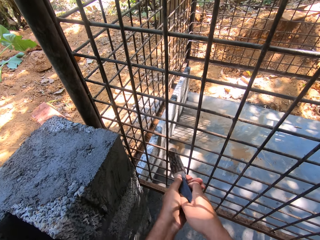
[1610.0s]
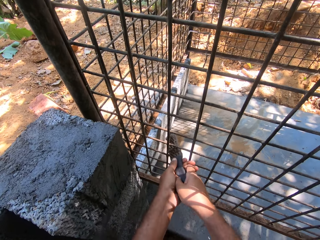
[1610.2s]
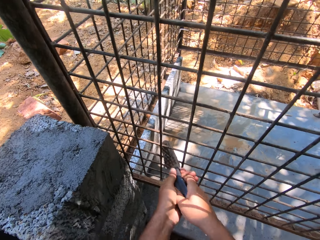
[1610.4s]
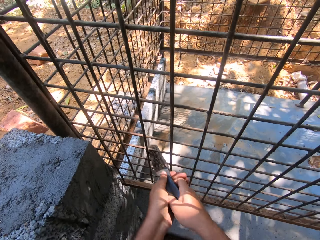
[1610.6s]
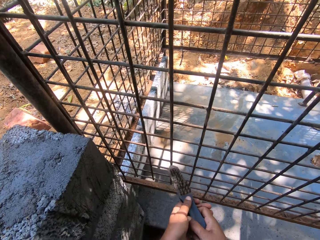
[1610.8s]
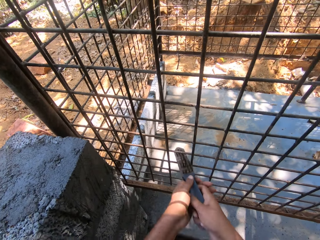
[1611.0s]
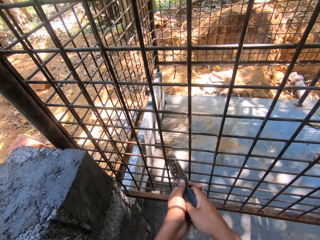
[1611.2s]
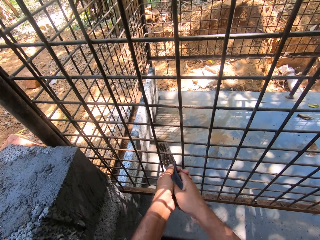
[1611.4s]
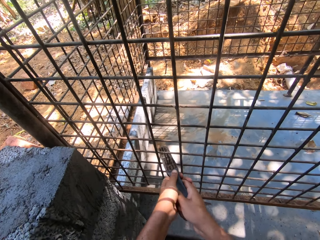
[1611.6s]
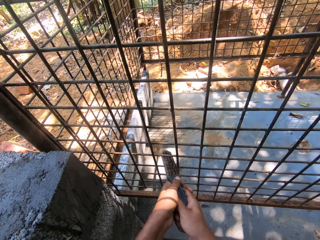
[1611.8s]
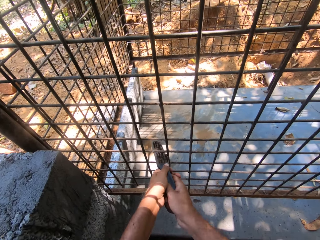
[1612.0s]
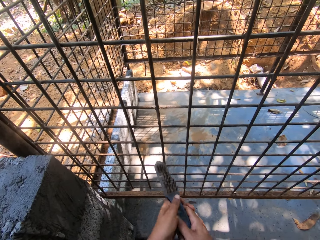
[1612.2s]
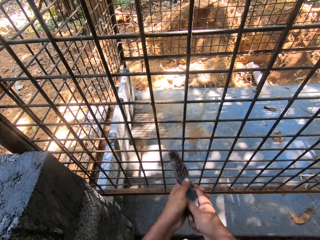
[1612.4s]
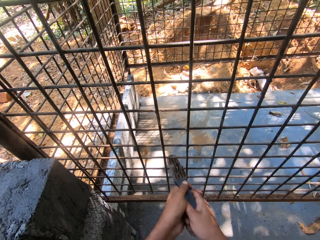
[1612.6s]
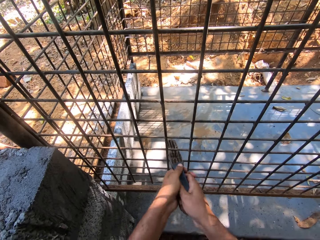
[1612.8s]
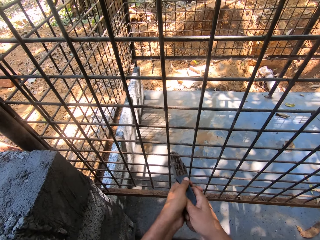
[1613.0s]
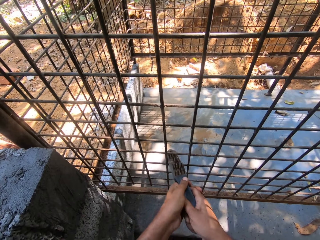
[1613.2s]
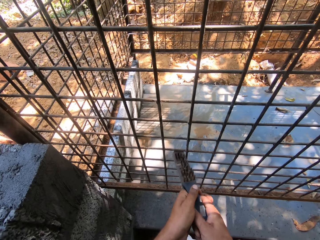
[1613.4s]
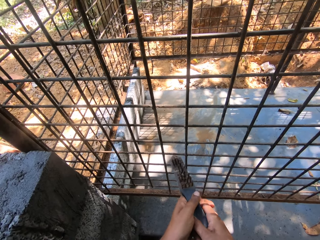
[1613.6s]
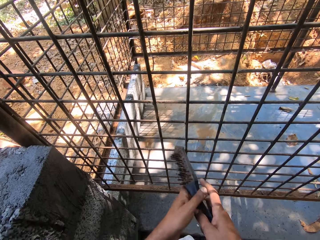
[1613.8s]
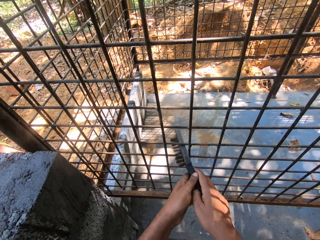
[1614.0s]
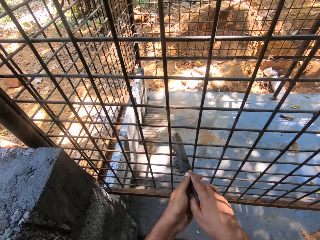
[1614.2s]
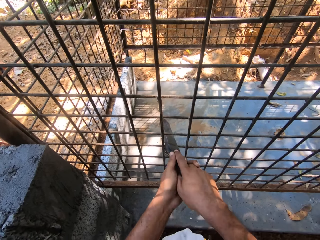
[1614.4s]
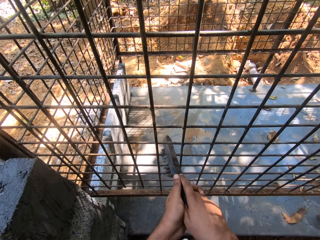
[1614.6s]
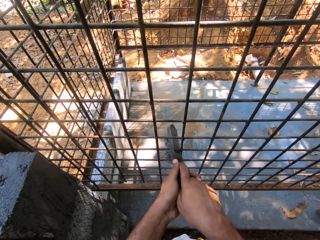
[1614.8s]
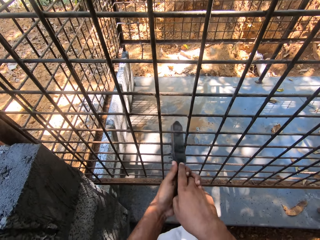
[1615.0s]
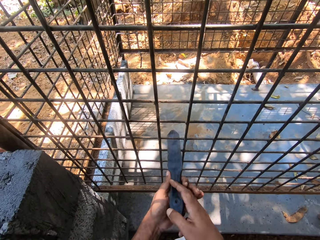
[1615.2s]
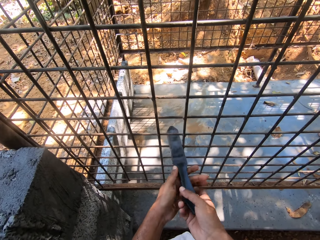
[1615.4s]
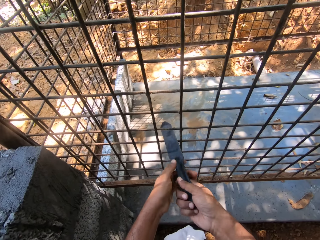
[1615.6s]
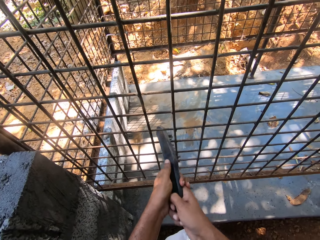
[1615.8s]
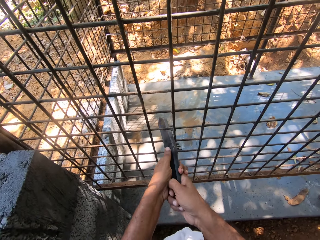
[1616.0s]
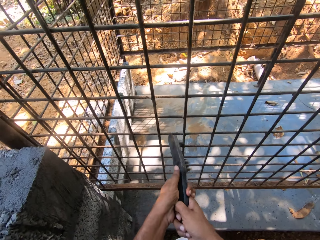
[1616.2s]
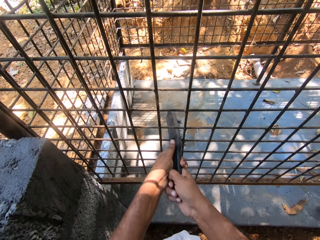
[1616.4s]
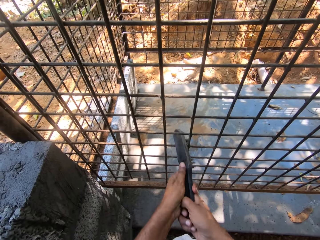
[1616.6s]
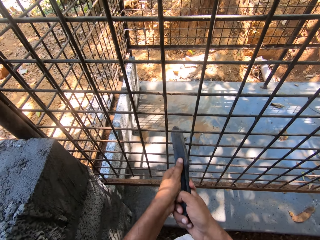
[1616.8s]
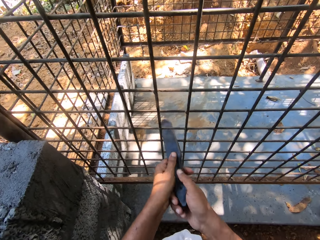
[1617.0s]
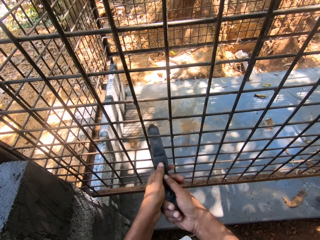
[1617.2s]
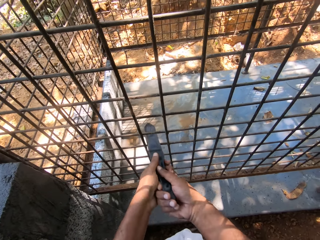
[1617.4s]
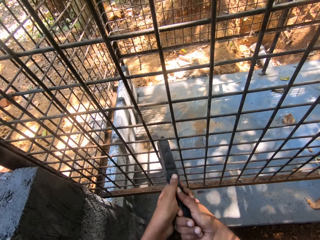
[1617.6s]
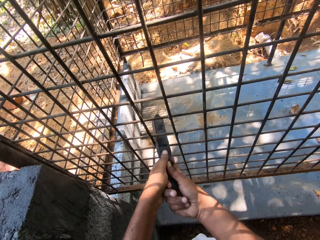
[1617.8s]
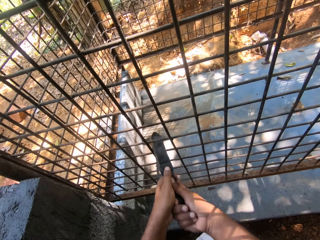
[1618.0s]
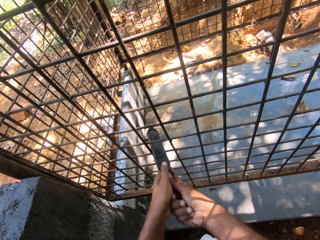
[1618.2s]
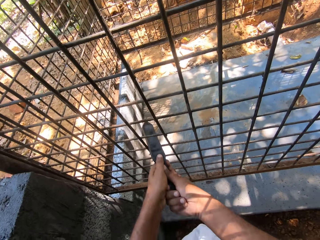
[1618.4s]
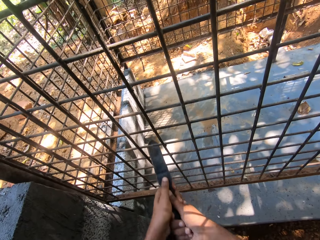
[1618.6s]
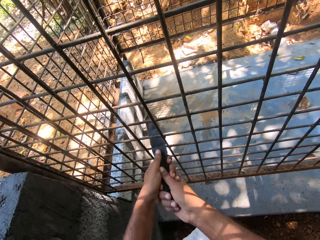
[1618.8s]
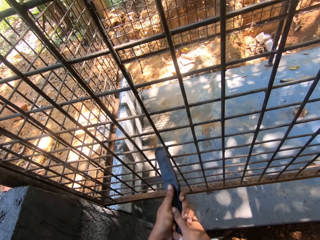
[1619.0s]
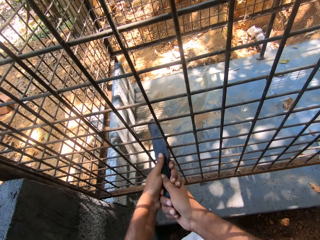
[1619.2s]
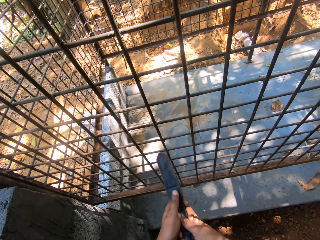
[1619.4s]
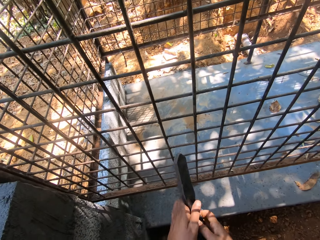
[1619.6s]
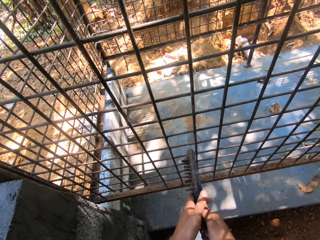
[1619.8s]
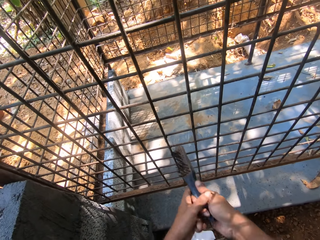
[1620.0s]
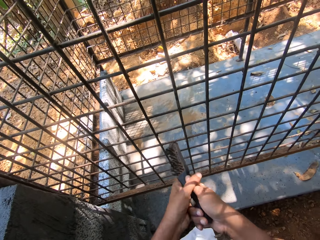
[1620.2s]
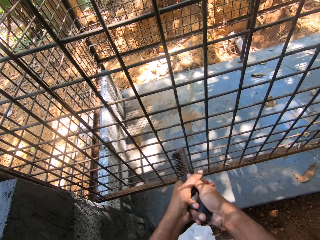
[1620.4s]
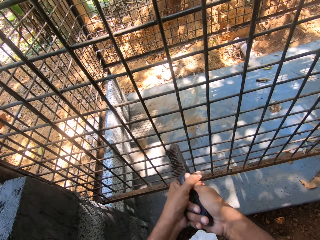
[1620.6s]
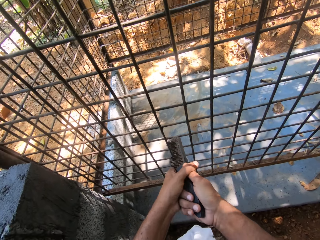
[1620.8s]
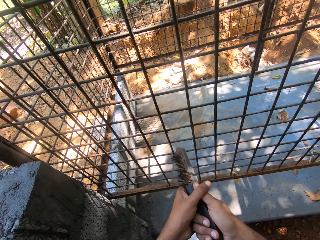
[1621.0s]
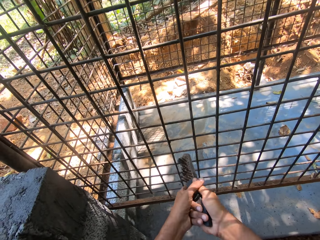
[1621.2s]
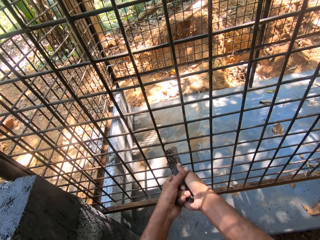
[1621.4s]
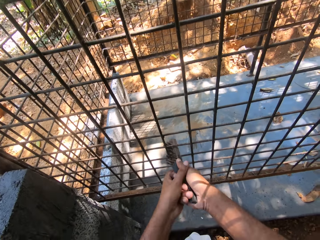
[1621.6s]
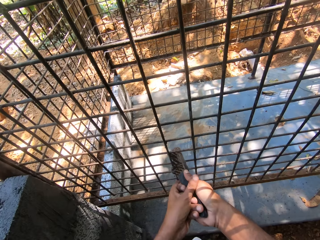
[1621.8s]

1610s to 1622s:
The camera wearer turns the brush. They brush a cage's metals.

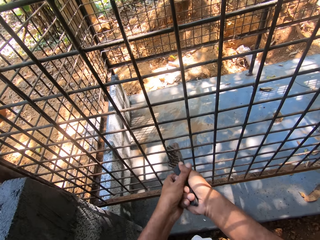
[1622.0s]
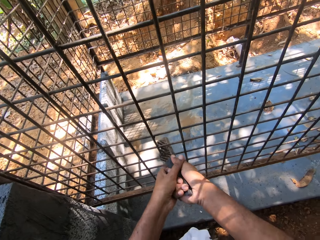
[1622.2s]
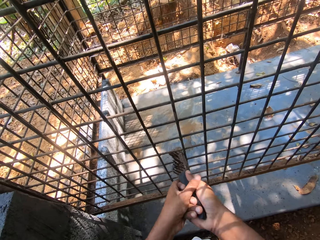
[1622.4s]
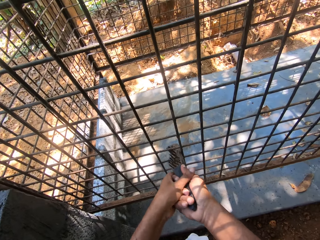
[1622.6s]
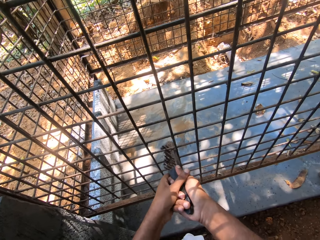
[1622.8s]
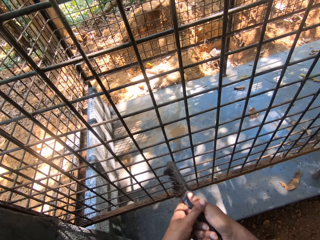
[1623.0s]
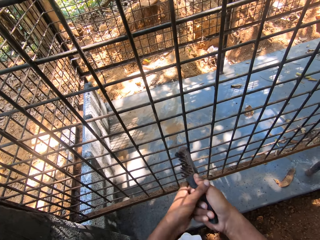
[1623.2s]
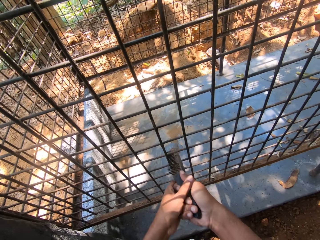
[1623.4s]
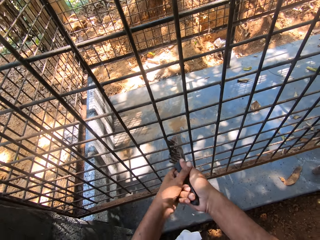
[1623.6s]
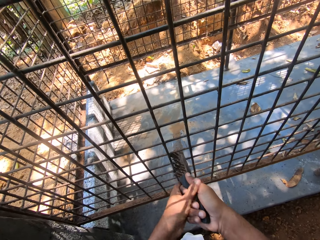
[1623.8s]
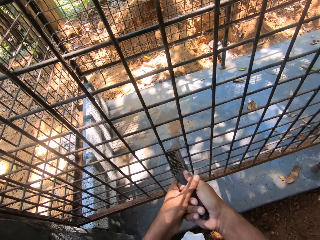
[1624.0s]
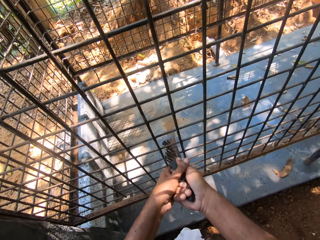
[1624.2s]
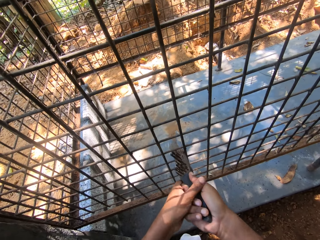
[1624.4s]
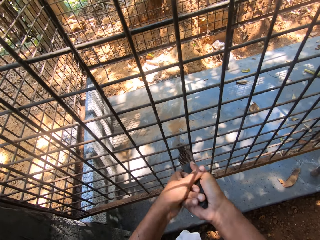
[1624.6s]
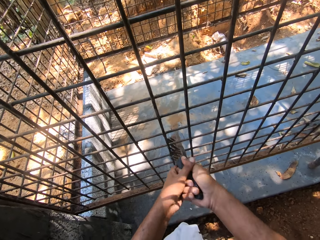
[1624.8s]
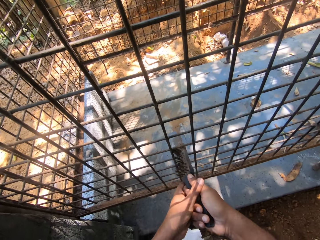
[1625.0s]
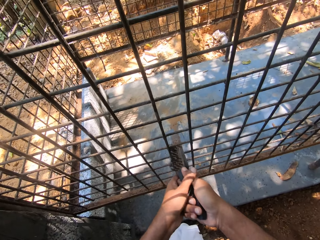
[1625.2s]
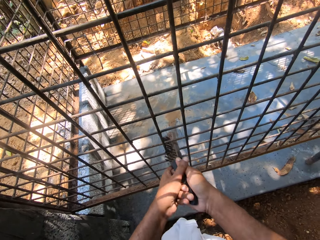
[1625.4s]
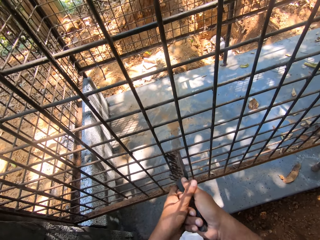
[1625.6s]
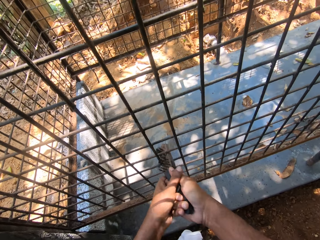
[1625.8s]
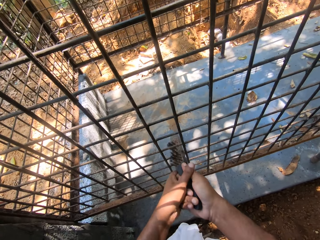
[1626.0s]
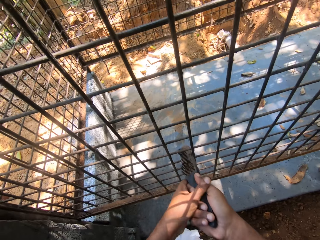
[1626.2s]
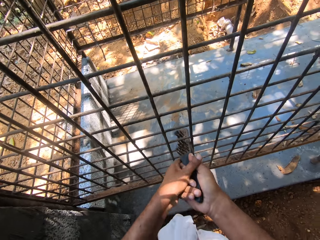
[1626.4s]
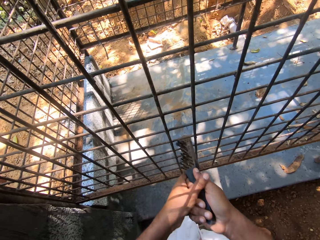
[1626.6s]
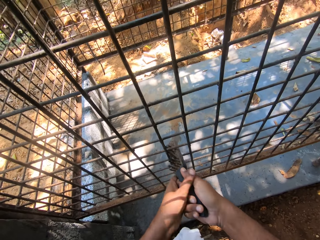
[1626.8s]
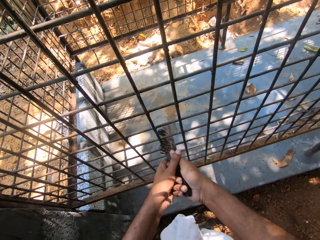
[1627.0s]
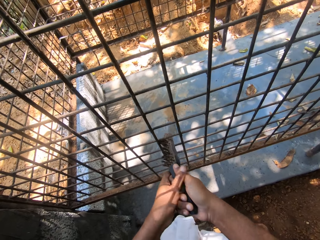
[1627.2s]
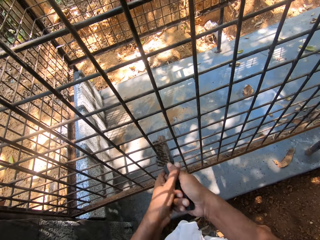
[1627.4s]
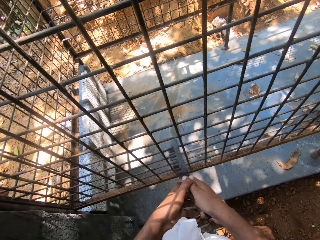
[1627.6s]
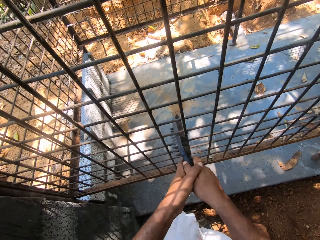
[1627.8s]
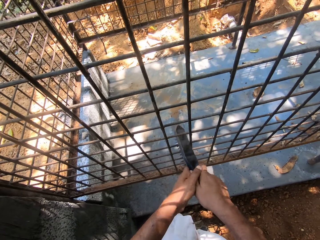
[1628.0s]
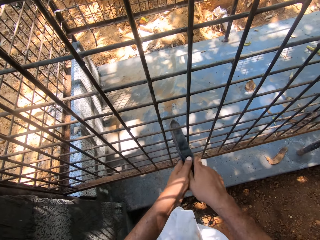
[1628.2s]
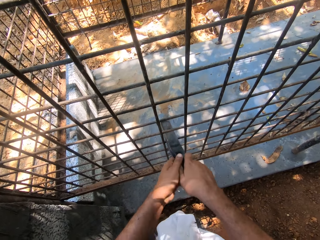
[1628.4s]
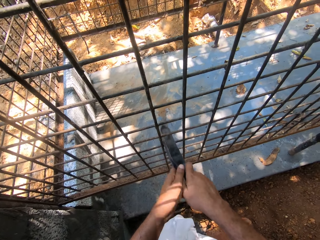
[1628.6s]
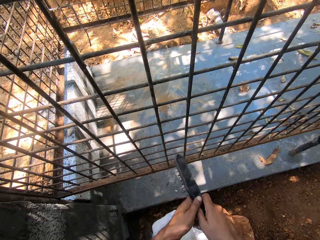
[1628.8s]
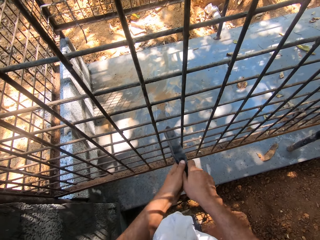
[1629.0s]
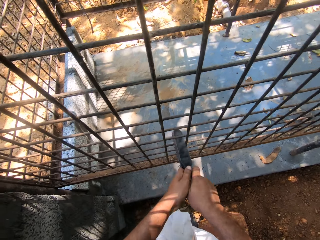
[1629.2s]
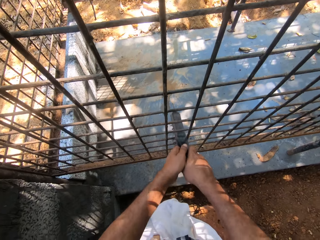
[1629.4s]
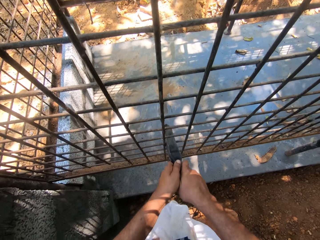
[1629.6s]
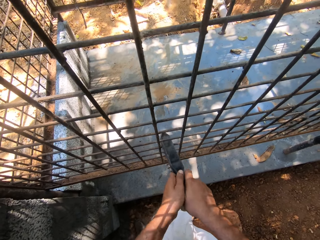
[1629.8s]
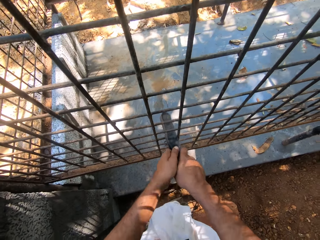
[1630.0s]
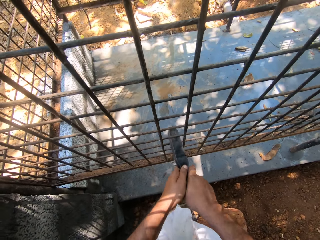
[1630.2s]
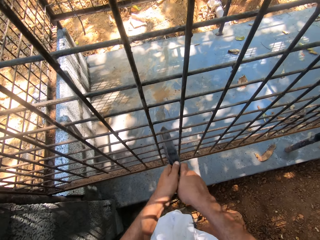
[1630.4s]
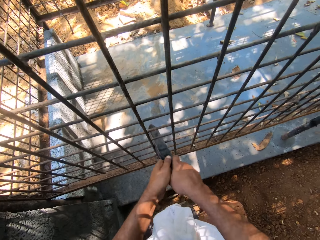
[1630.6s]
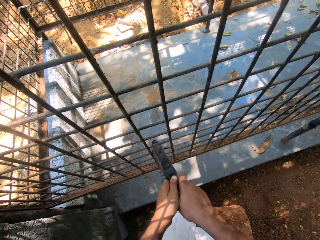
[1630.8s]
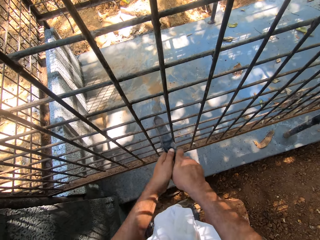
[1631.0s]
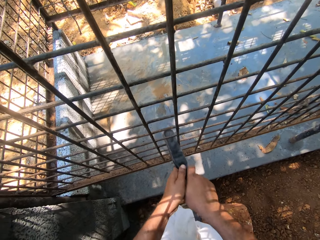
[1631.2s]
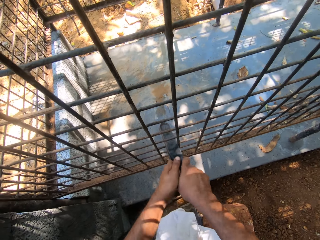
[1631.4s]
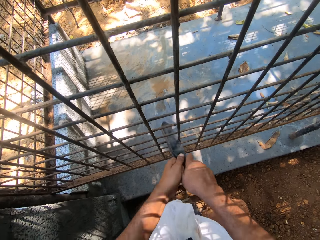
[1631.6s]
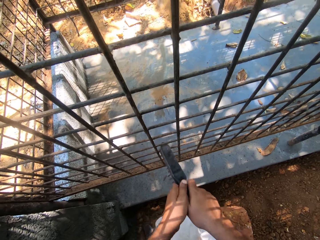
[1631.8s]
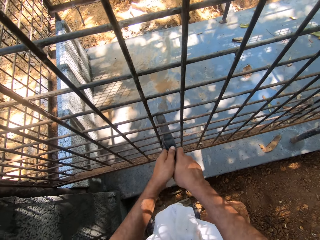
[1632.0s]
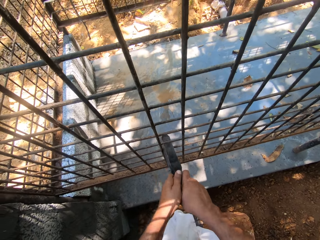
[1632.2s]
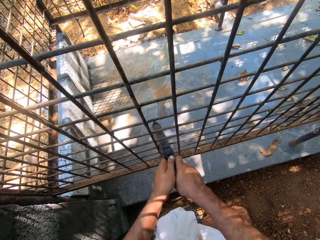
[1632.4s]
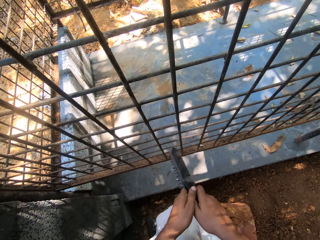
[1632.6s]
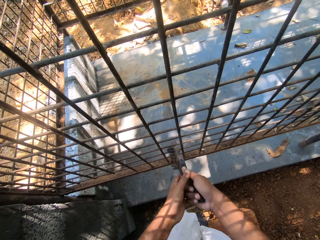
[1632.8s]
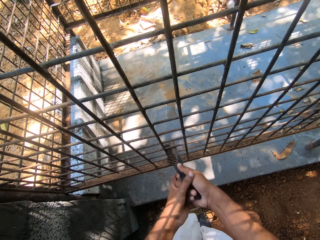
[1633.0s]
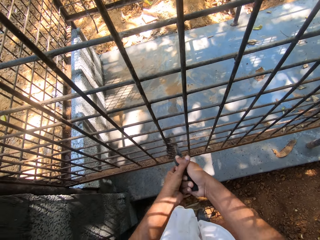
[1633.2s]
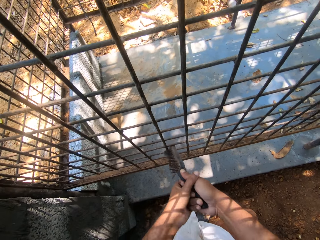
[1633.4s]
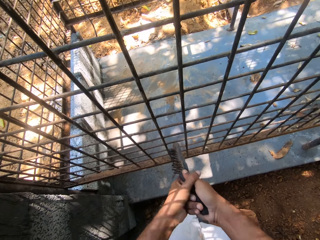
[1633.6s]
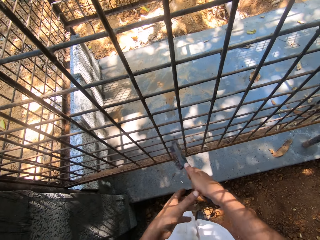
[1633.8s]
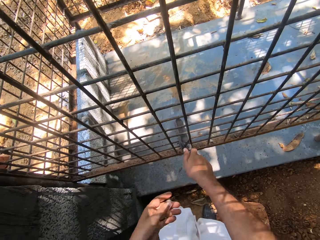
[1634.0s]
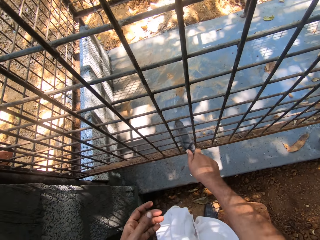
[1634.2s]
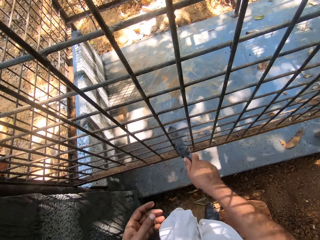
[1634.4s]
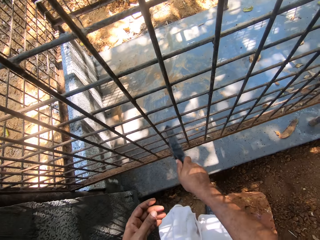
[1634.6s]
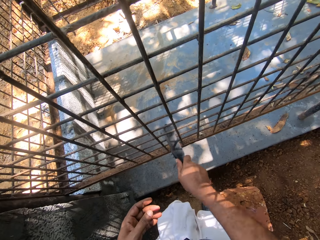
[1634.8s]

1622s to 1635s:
The camera wearer turns the brush. They brush a cage's metals.
